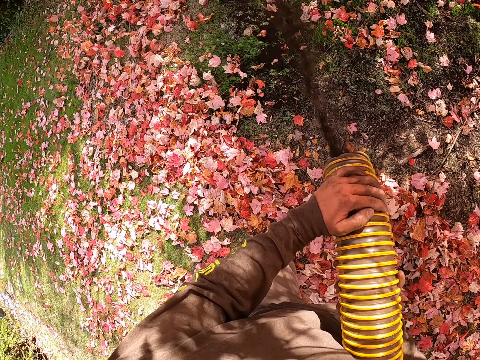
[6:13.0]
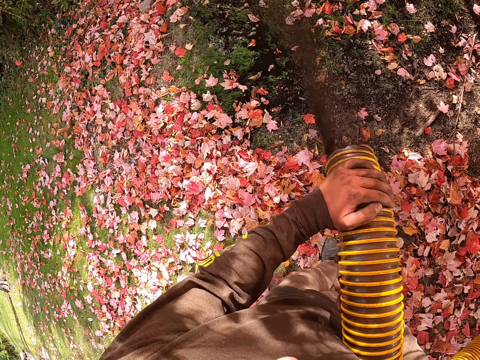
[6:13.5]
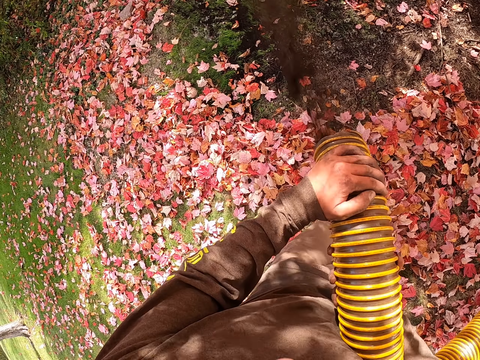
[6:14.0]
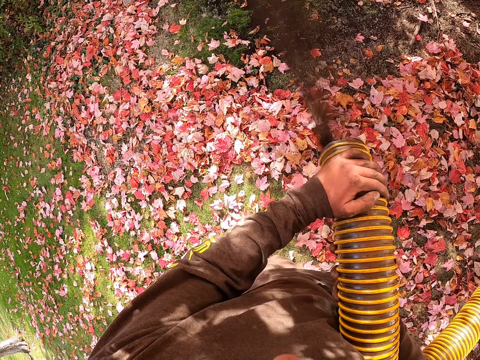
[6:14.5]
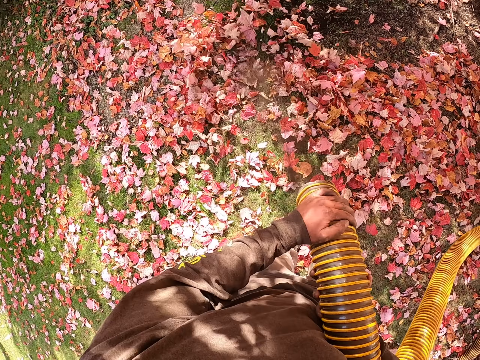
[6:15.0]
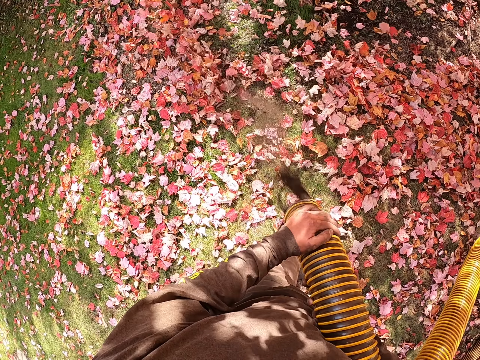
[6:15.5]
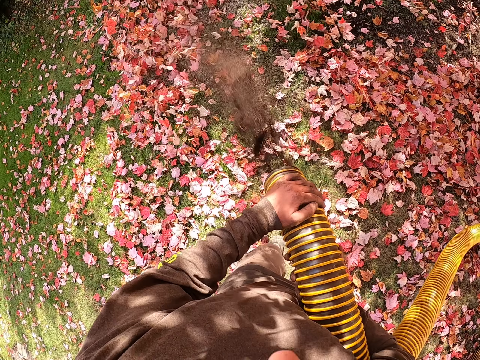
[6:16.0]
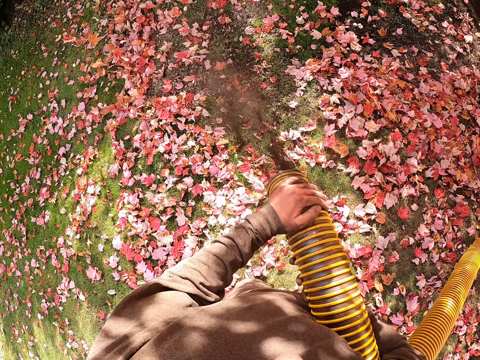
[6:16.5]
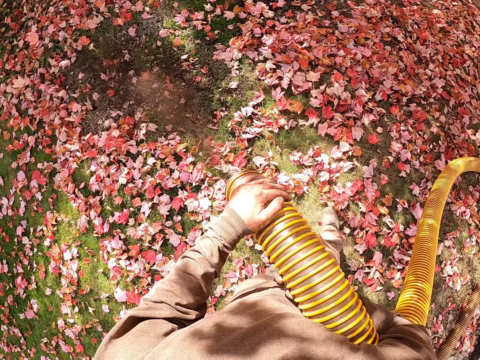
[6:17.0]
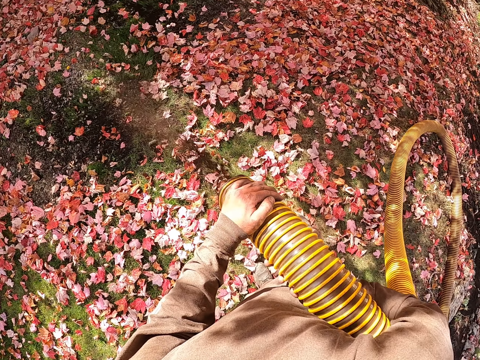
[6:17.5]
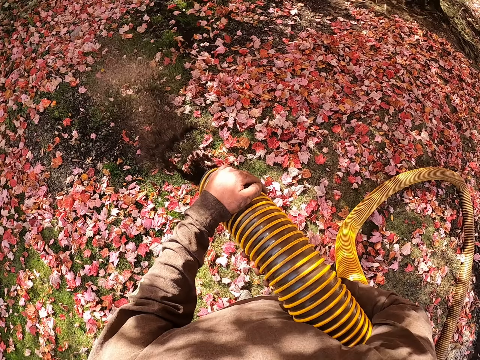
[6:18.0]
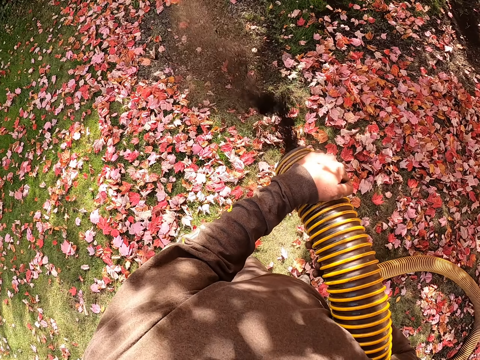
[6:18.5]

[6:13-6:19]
The camera wearer steps forward. They blow the flowers with a leaf blower machine.

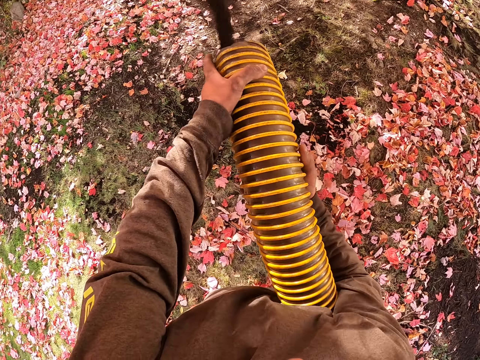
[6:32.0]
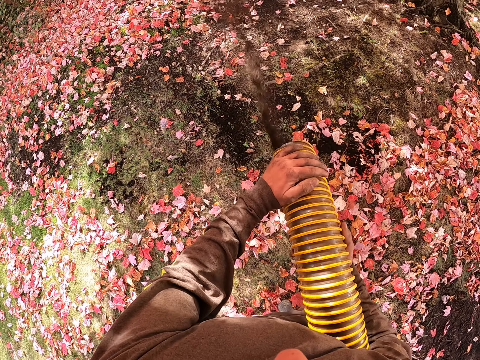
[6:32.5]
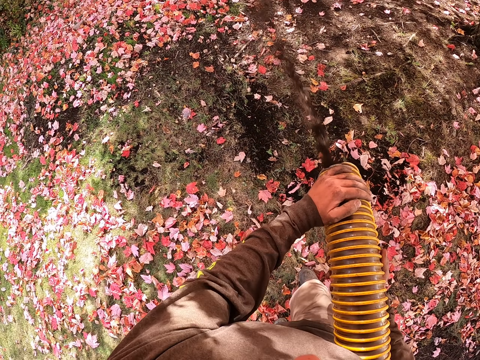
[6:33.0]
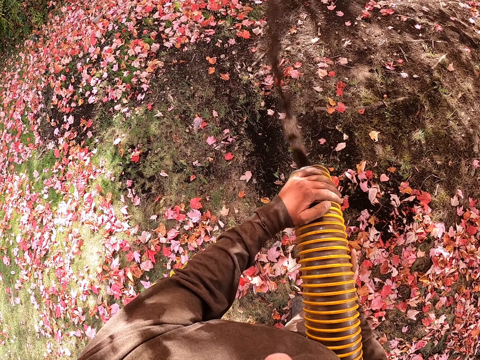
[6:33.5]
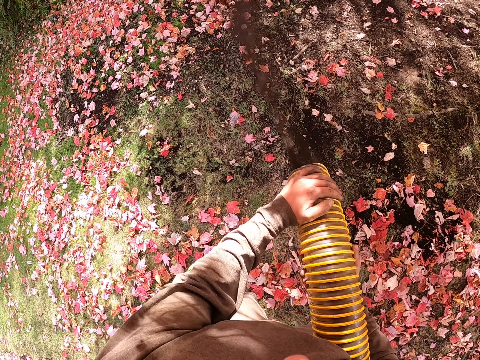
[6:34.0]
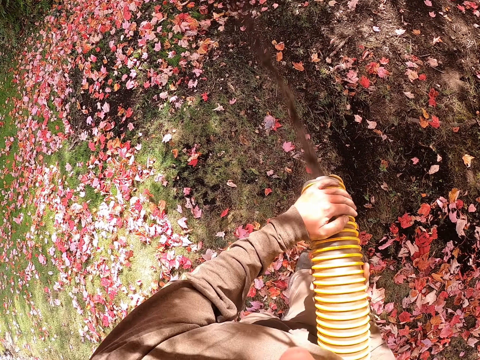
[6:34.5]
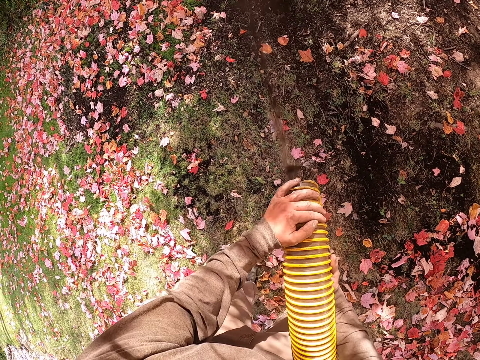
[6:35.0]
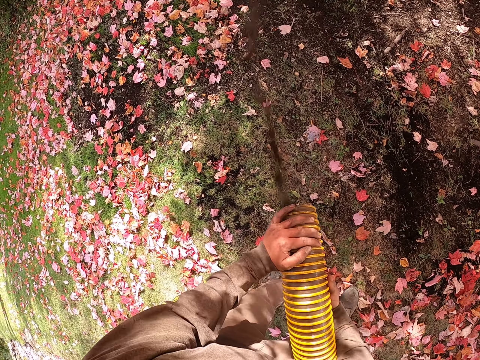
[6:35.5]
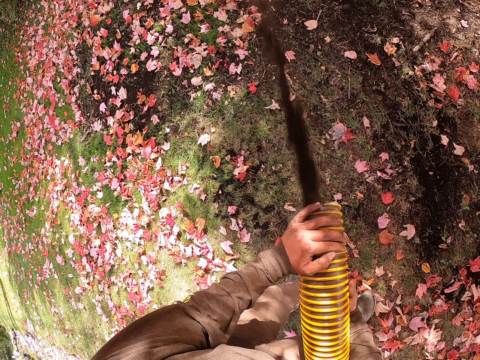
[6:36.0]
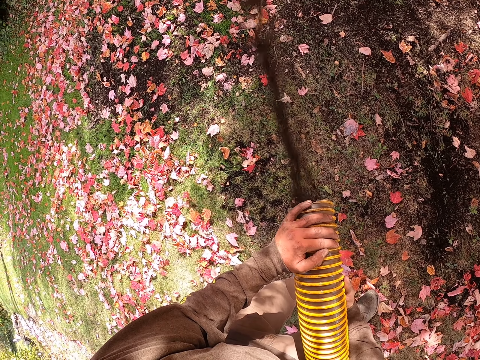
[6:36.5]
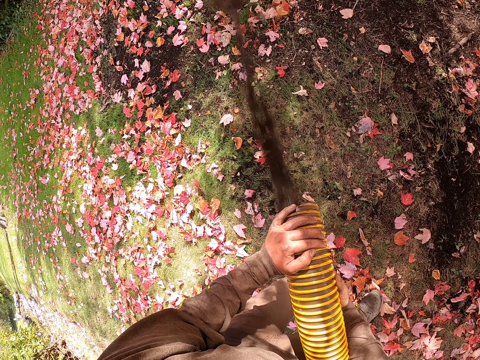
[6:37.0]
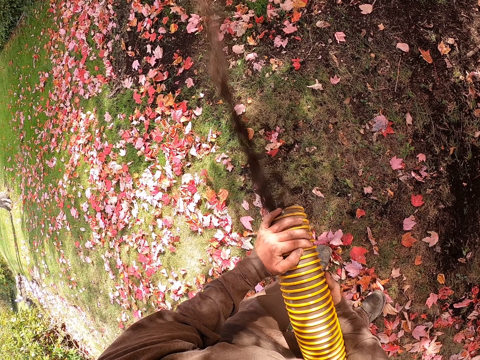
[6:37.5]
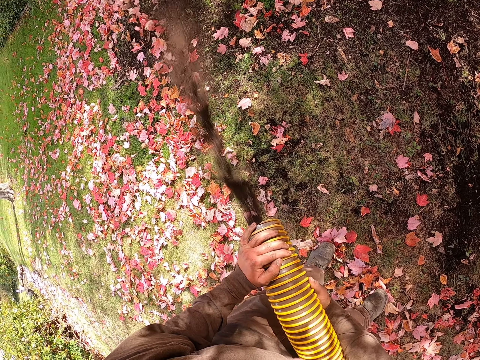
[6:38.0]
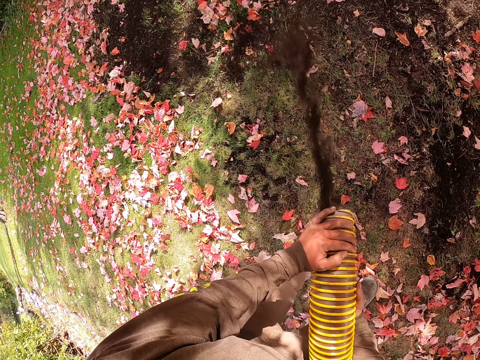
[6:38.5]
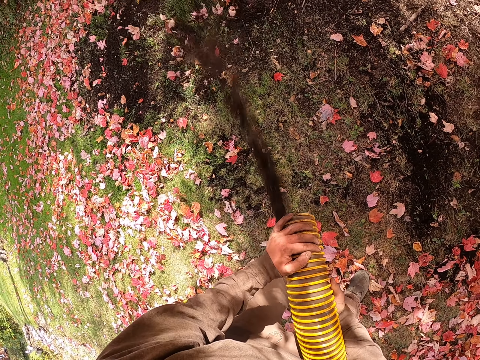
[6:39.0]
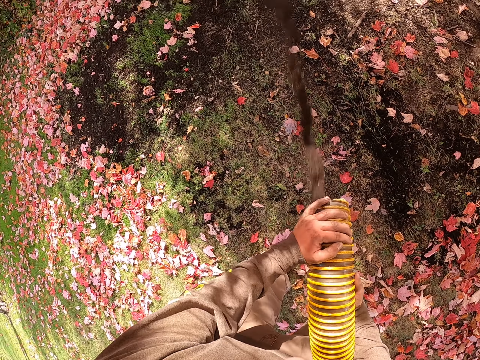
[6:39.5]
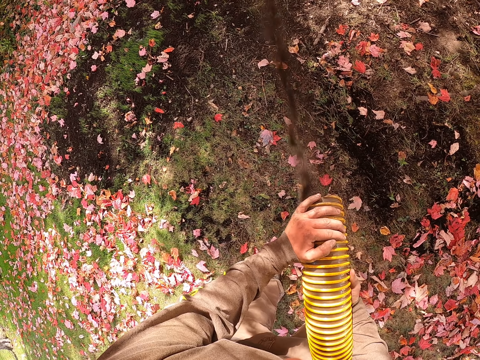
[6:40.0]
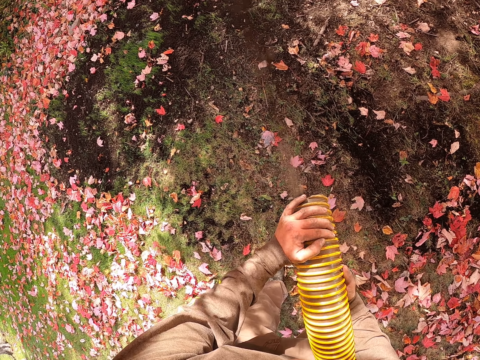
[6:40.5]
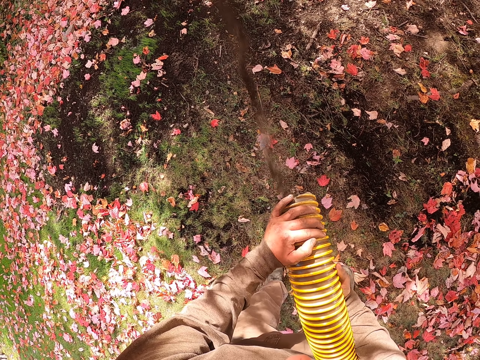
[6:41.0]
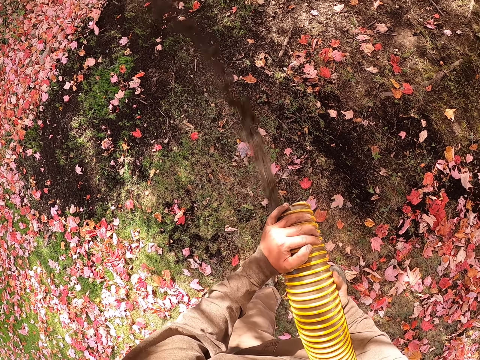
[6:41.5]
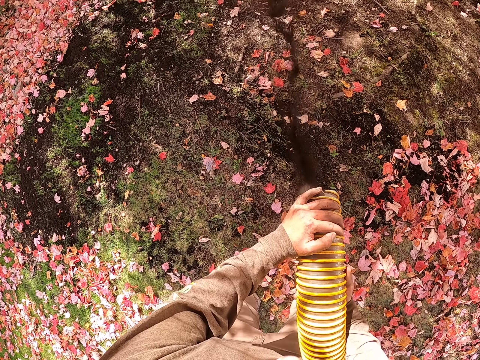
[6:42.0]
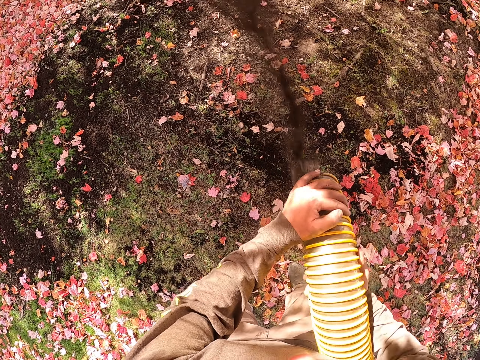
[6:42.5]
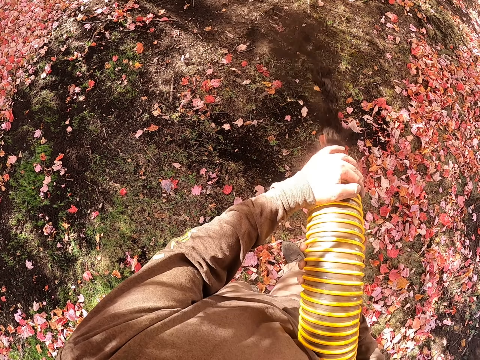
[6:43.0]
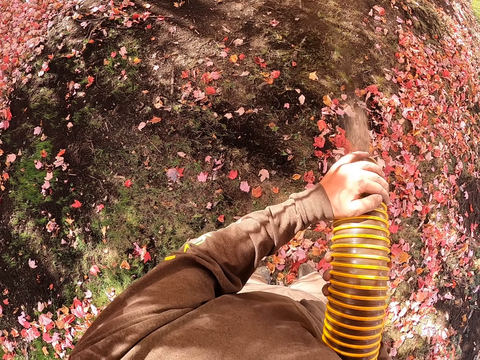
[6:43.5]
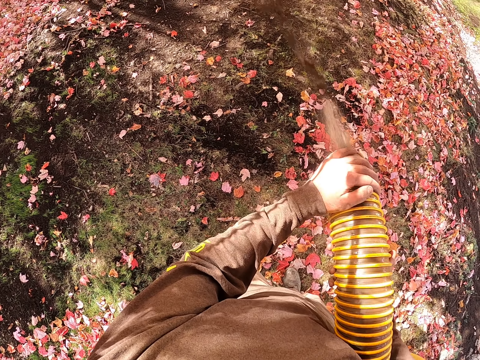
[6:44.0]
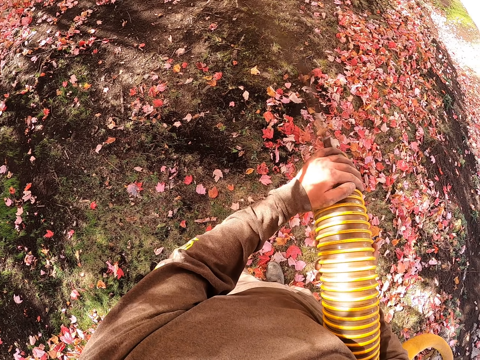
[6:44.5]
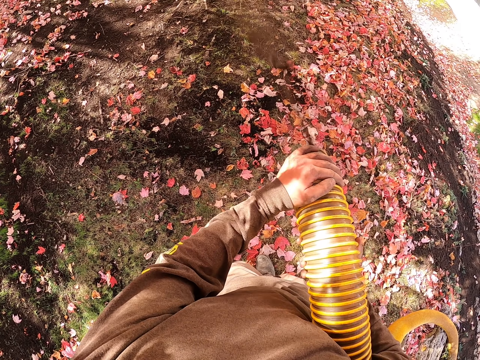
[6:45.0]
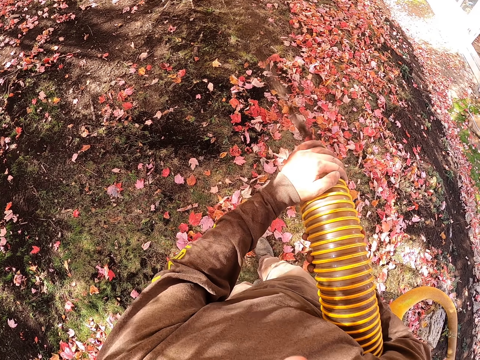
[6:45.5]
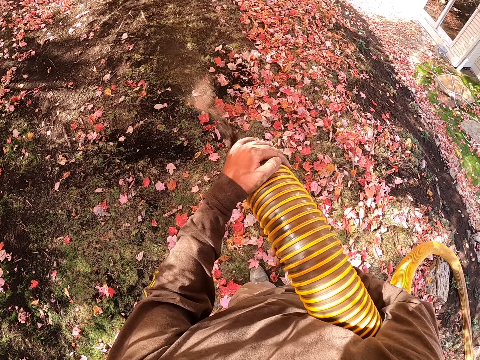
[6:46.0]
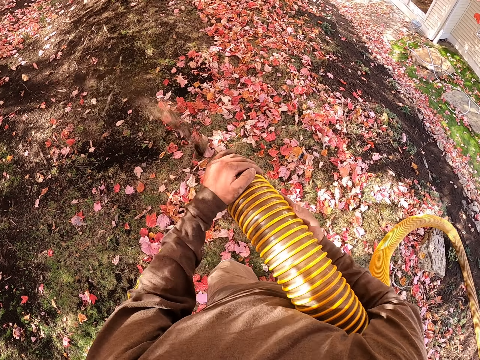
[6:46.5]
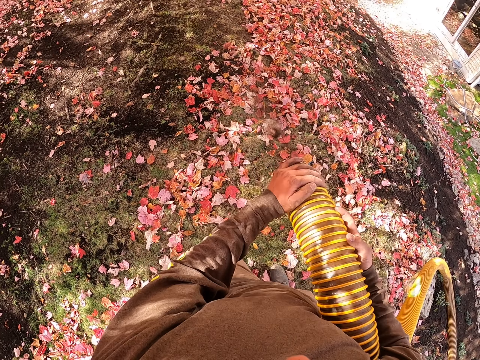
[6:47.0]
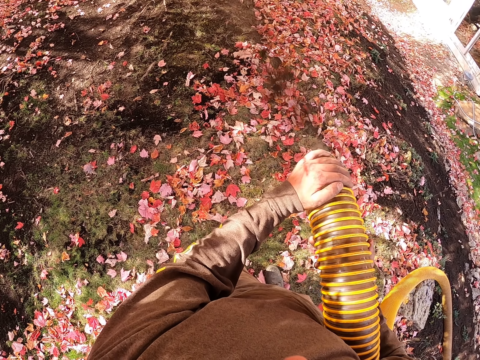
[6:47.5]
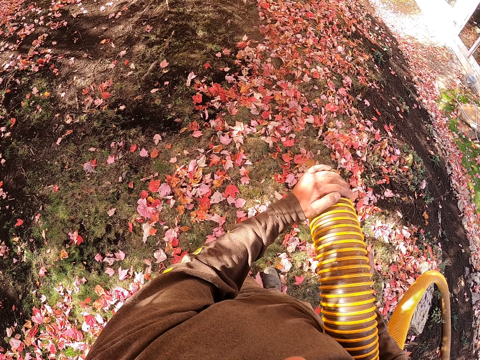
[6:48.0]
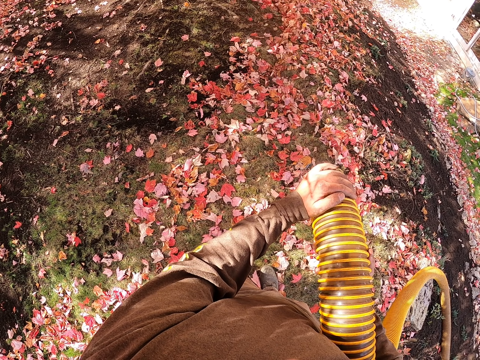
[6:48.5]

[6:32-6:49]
The camera wearer steps forward. They blow the flowers with a leaf blower machine. They turn. They blow the flowers with the leaf blower machine.

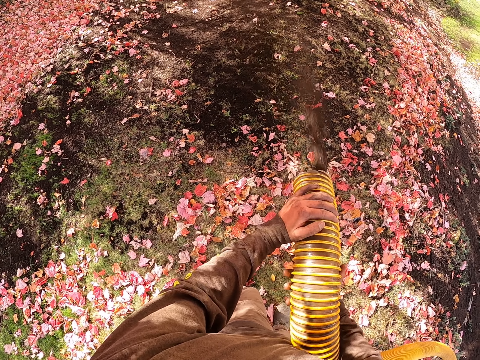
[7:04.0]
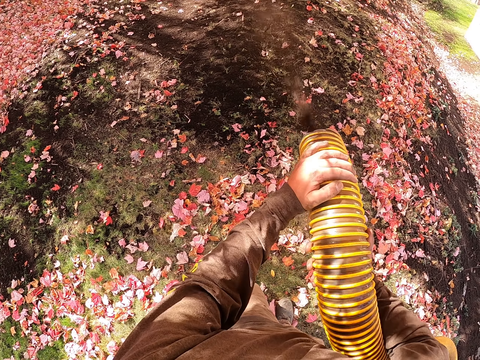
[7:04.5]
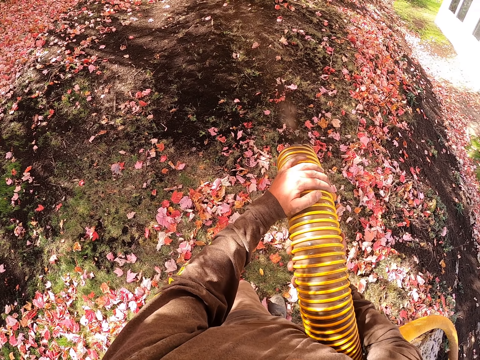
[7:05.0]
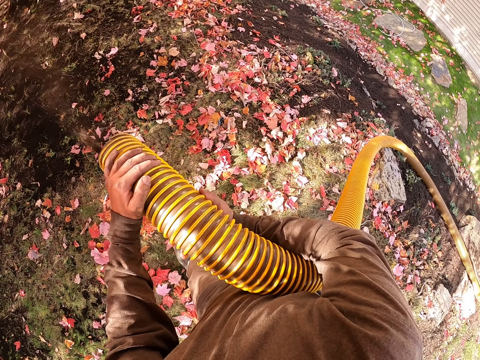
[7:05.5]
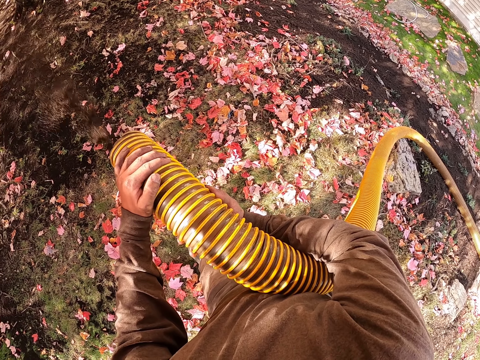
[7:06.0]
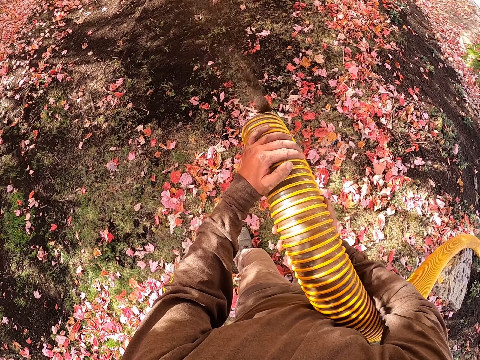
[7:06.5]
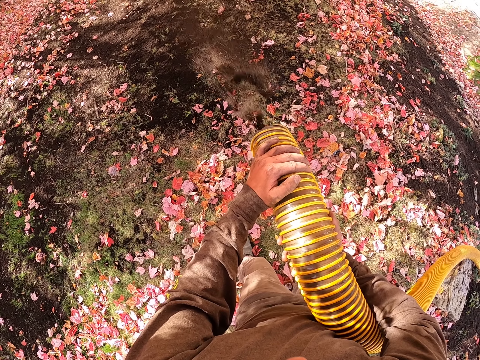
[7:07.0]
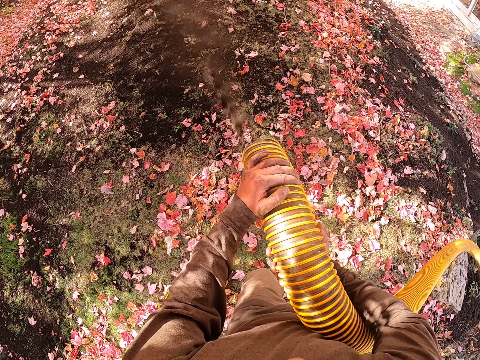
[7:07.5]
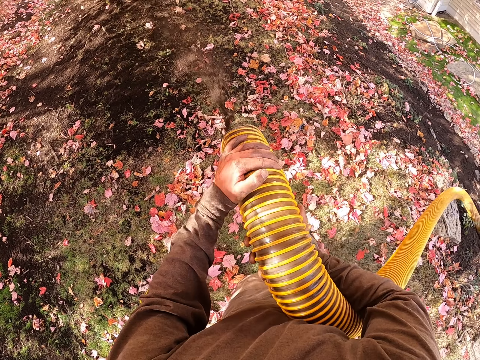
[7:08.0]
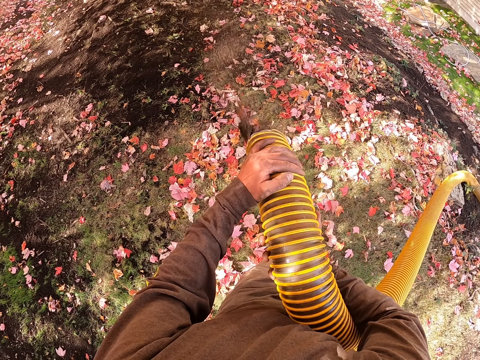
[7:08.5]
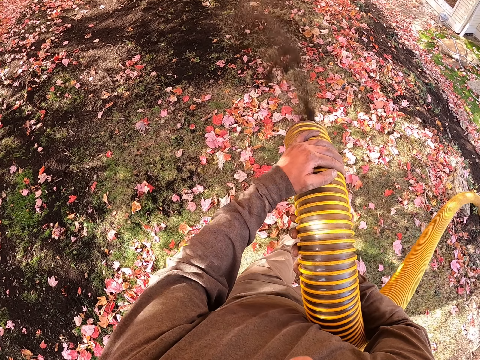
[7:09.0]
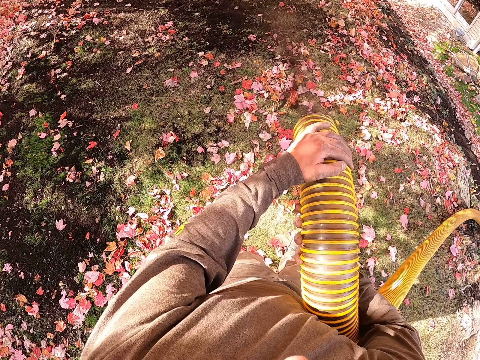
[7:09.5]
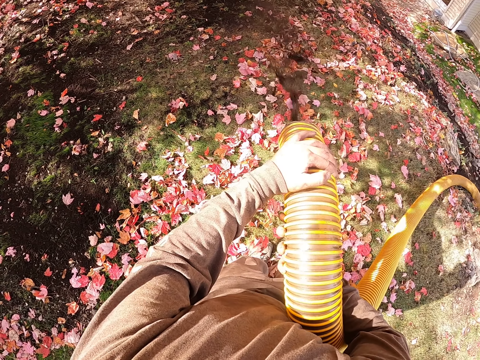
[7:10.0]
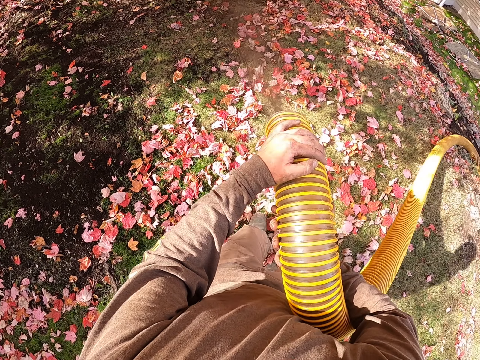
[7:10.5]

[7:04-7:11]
The camera wearer looks around.
